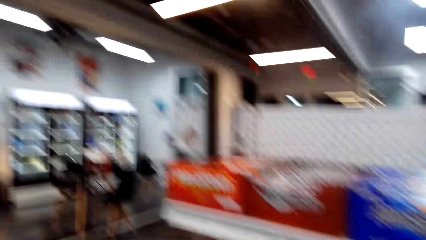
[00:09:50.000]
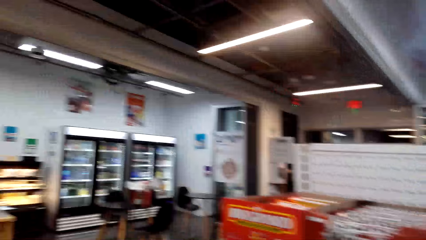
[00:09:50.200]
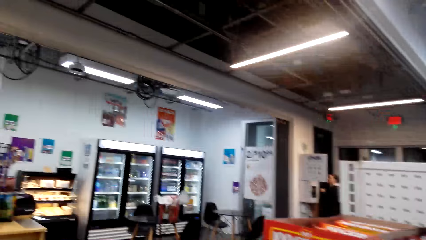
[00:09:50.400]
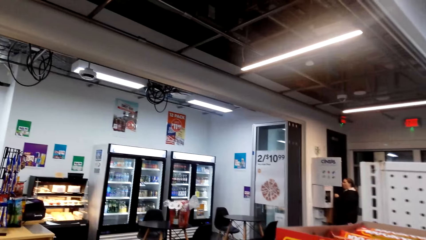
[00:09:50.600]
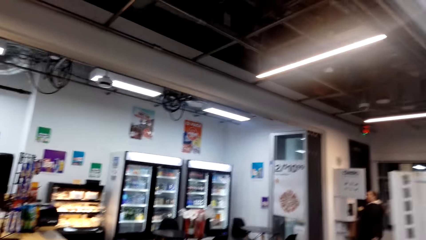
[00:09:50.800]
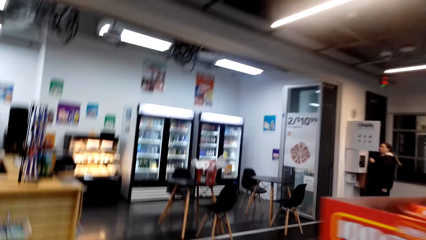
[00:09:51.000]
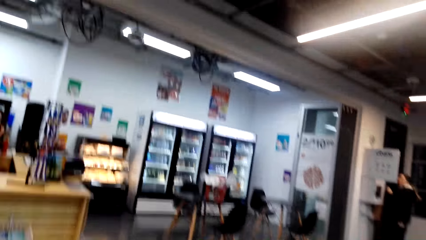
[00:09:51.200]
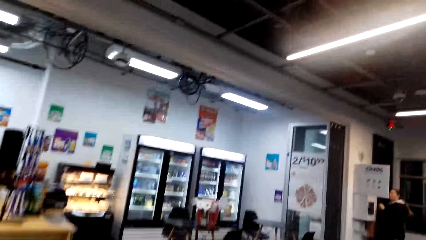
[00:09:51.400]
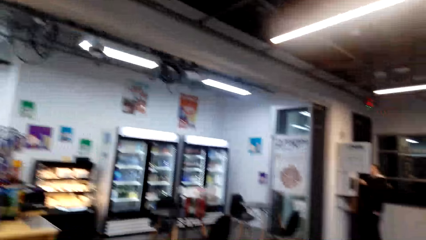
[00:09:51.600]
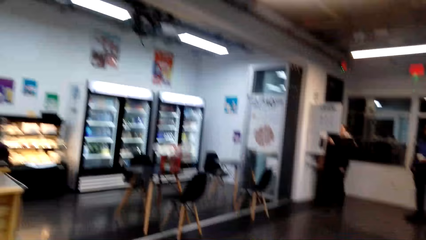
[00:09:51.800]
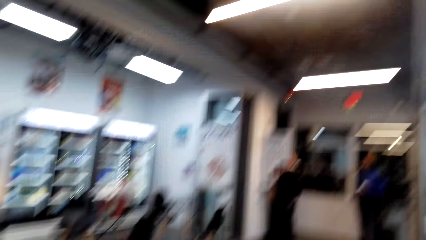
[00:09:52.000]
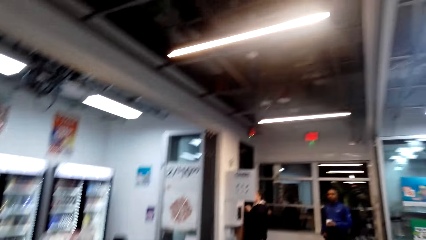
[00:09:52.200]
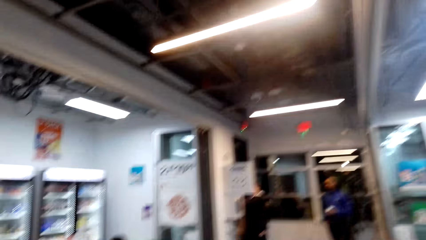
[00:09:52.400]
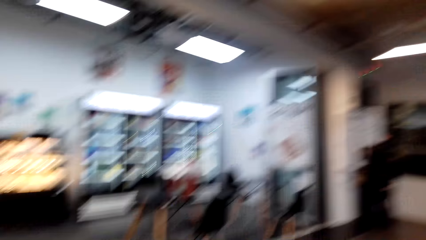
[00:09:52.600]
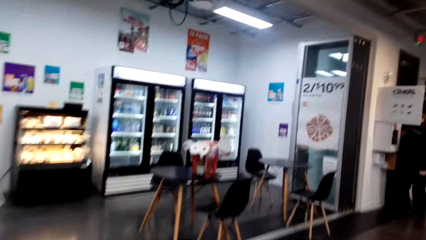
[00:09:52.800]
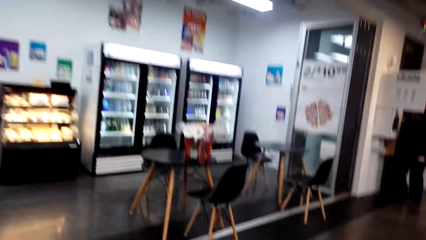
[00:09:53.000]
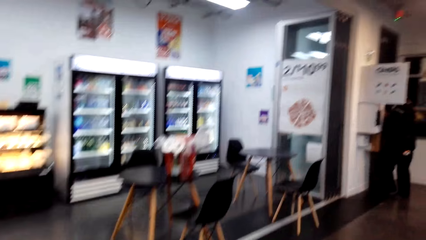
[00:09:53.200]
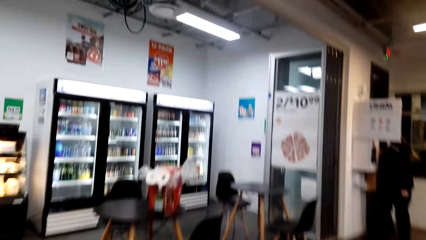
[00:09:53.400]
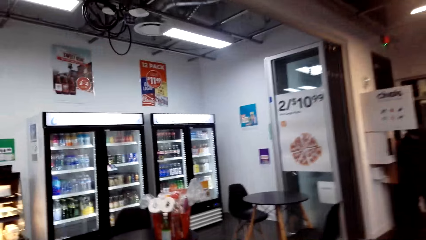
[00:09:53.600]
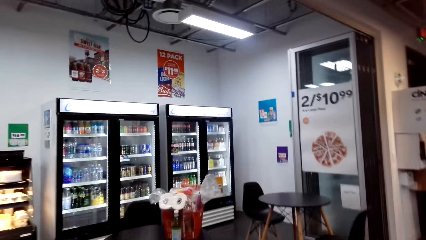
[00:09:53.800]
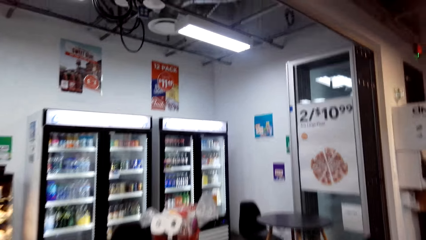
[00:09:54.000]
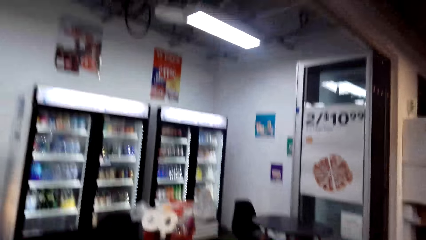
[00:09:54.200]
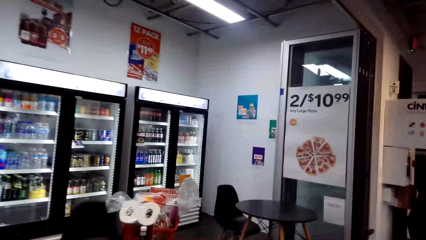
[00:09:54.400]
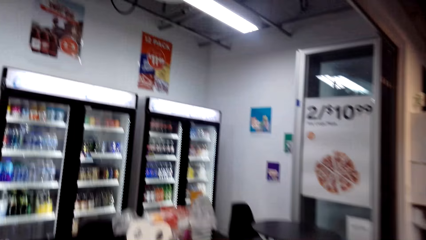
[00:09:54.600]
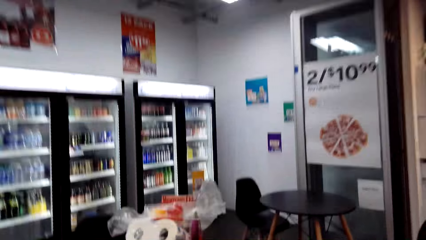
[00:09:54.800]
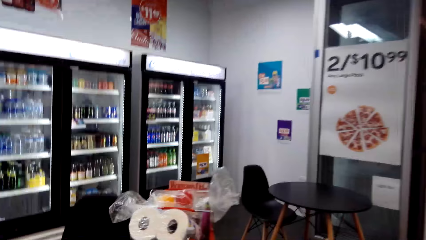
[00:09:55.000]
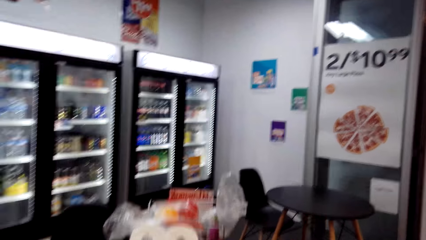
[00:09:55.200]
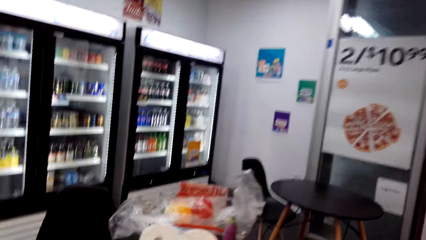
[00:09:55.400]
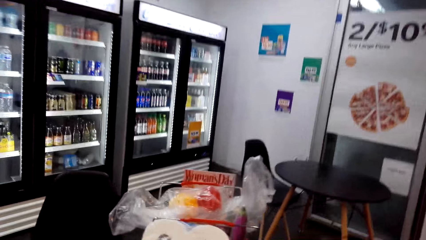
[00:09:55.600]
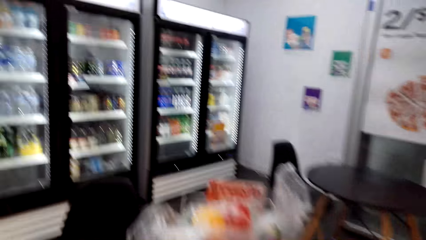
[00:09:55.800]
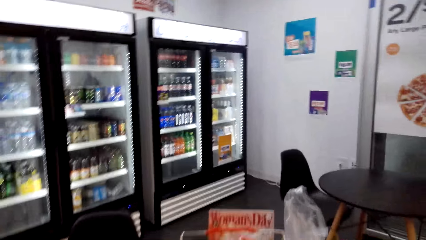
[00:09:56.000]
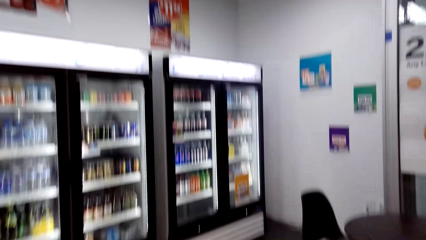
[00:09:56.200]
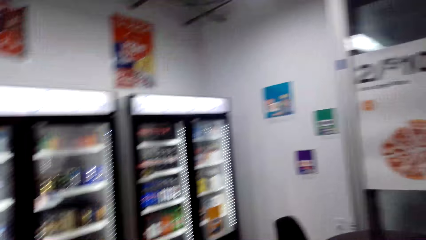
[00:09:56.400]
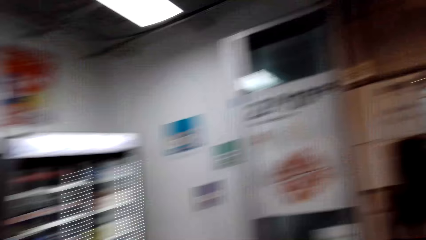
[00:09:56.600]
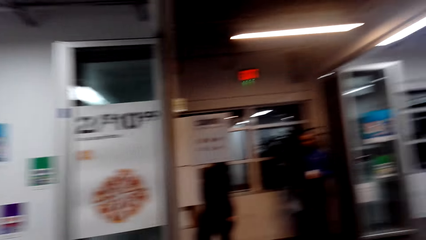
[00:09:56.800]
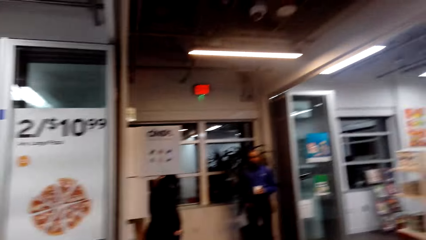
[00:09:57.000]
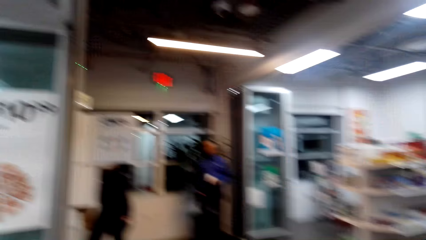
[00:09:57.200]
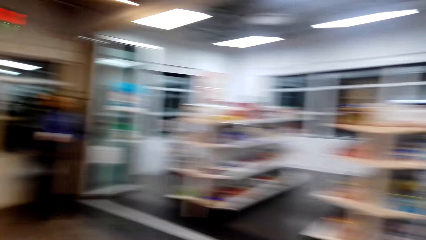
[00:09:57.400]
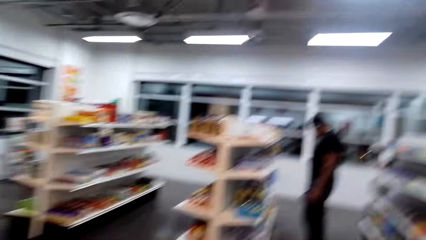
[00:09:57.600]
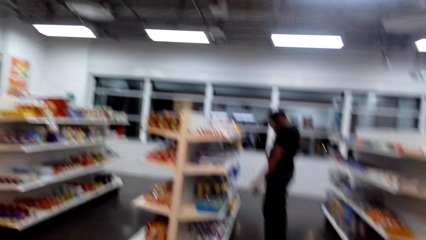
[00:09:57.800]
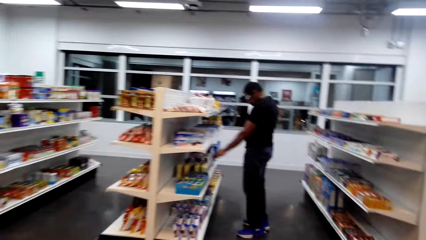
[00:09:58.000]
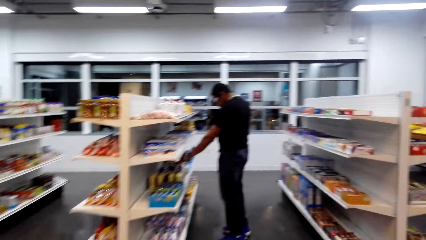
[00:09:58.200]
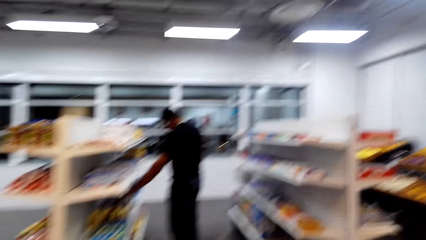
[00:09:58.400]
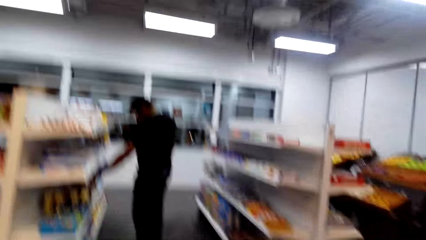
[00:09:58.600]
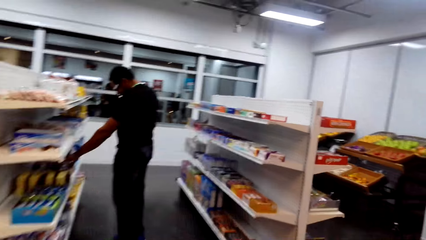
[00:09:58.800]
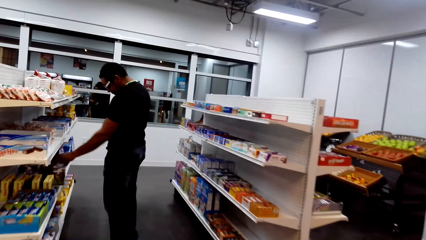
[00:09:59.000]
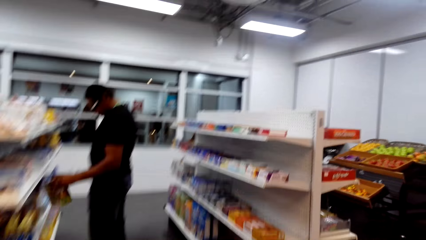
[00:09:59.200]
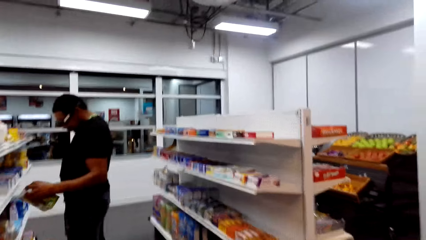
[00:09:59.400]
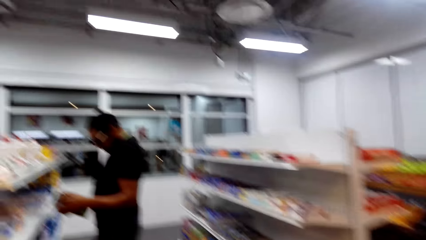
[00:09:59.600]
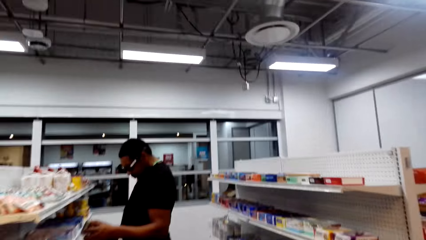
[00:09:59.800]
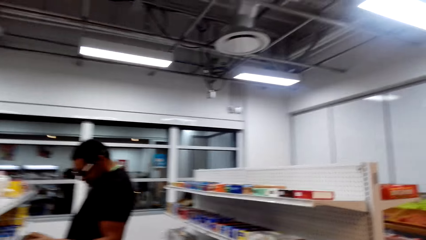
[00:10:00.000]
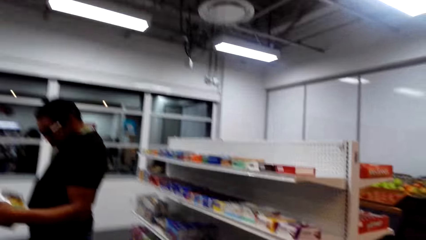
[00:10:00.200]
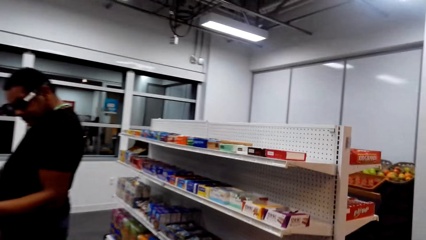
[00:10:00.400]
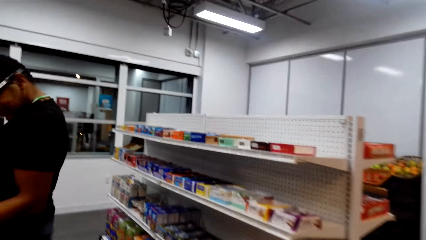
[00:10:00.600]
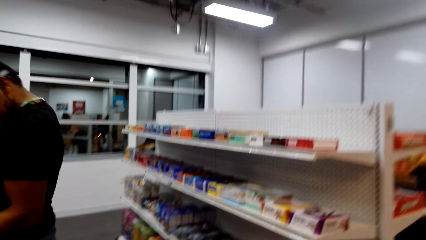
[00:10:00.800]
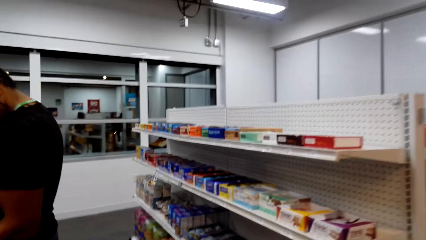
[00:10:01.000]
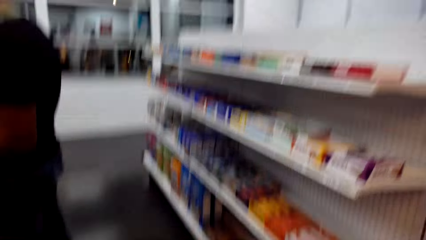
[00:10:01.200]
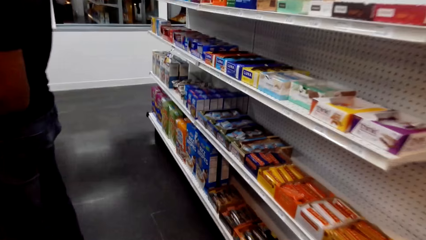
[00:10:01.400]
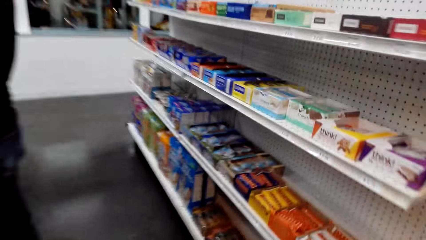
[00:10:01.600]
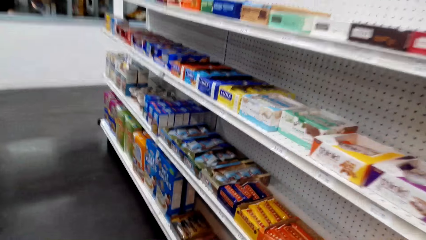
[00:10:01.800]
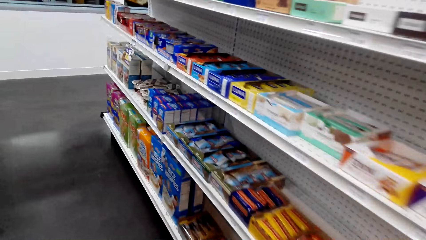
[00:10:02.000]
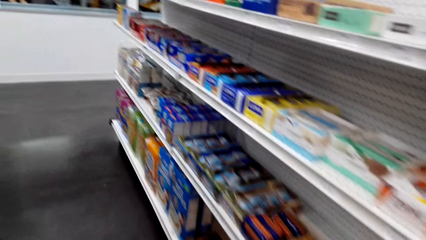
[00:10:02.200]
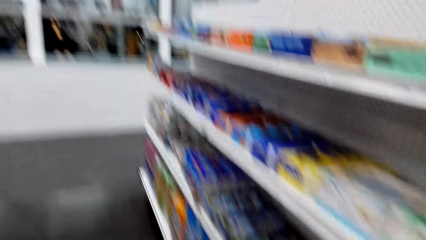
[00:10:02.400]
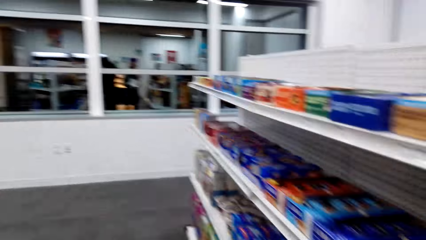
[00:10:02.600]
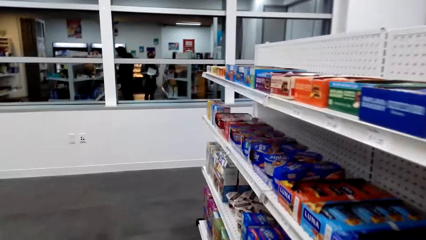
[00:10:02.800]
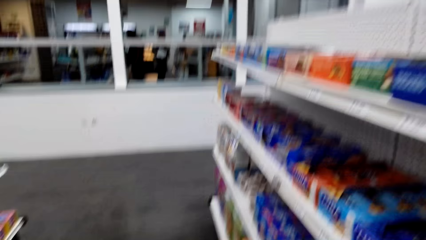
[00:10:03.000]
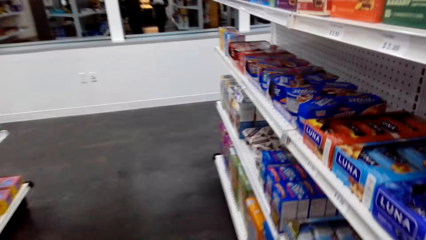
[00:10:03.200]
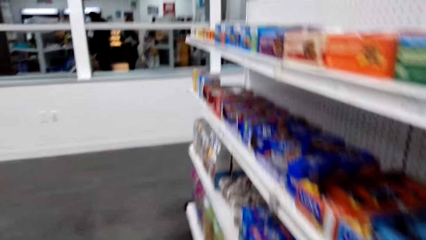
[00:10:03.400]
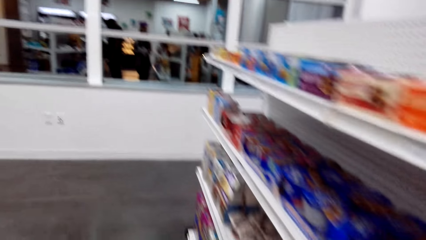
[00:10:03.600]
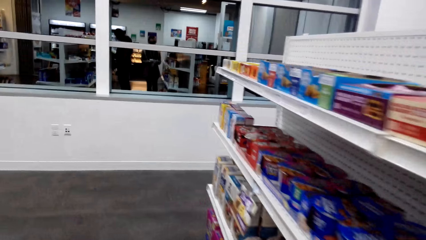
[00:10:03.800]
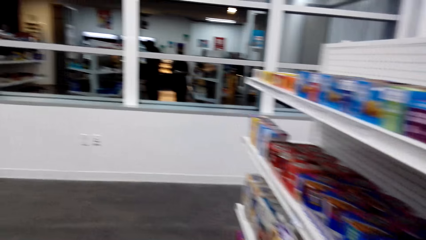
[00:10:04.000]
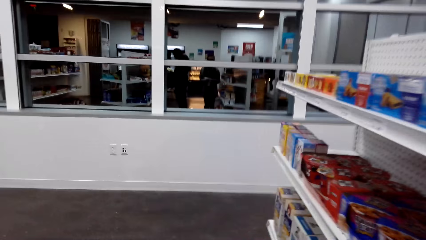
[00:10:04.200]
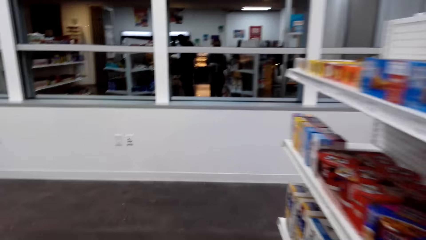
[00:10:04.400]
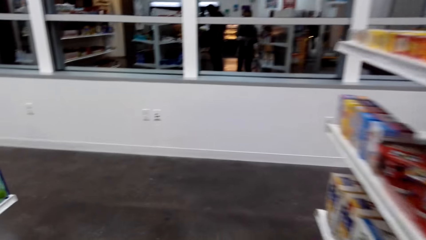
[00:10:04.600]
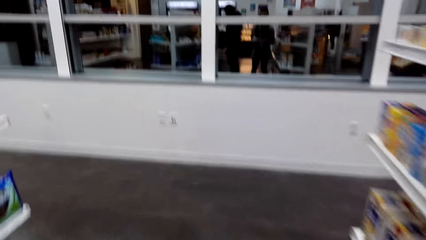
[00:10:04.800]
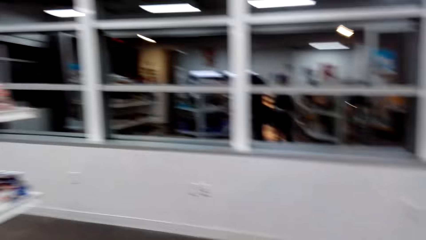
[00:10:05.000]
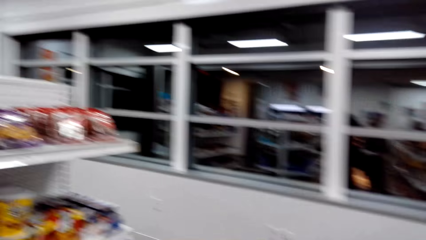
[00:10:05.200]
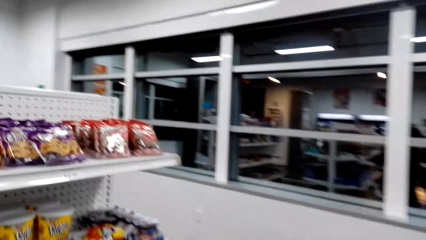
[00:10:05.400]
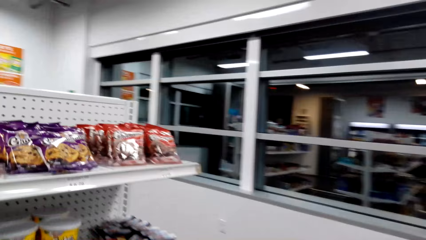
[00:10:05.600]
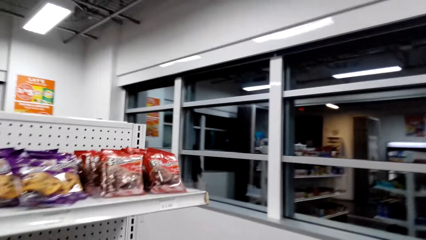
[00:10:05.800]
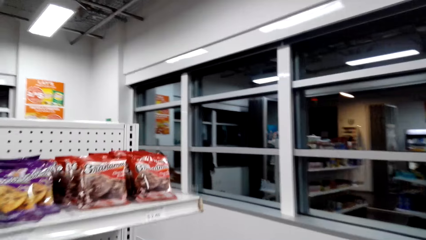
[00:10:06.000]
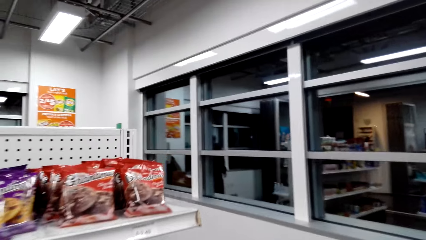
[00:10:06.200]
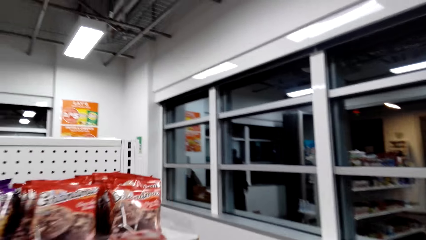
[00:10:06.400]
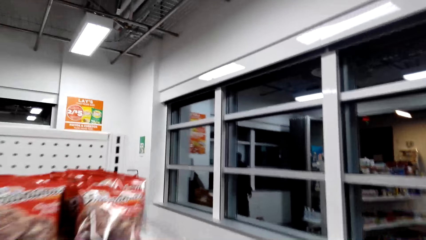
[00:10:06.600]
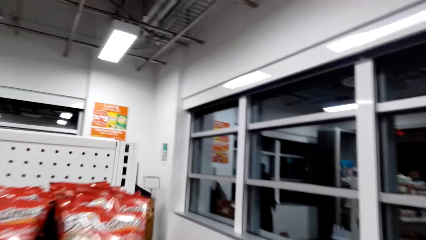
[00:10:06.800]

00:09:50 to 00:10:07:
The camera wearer walks around. They walk to the shelf. They are walking around.
